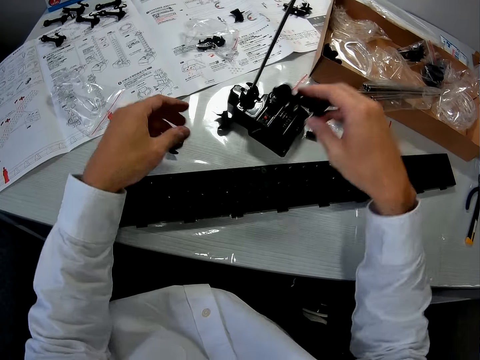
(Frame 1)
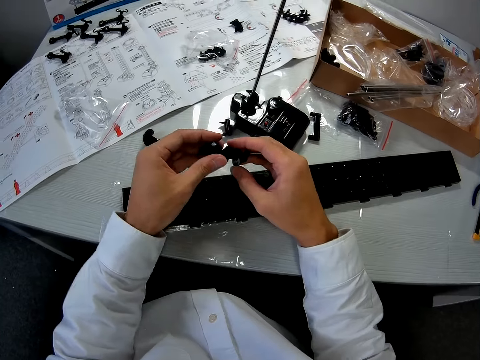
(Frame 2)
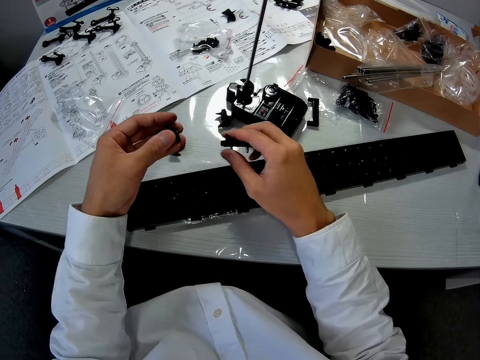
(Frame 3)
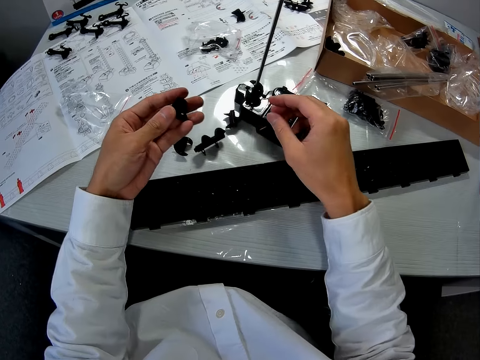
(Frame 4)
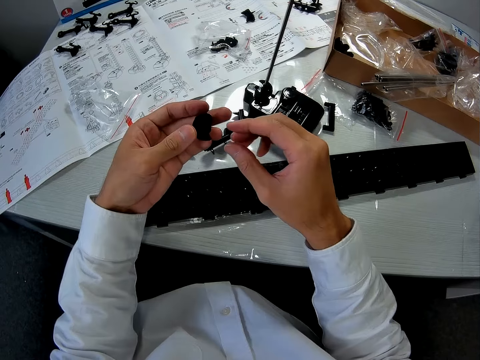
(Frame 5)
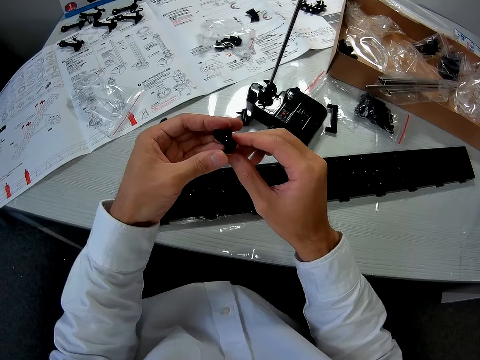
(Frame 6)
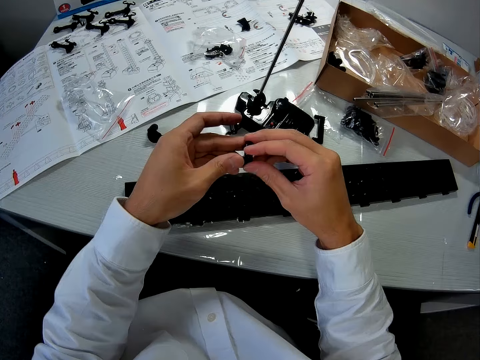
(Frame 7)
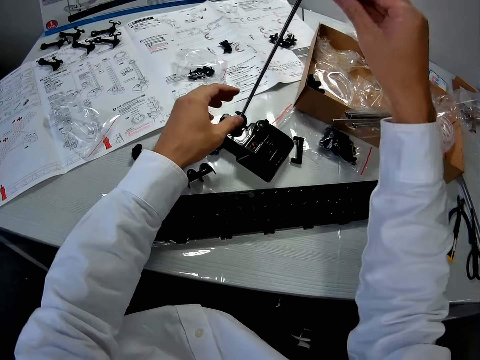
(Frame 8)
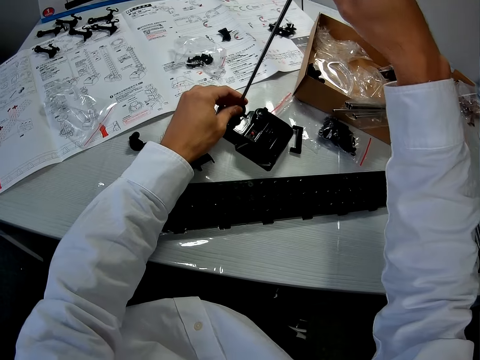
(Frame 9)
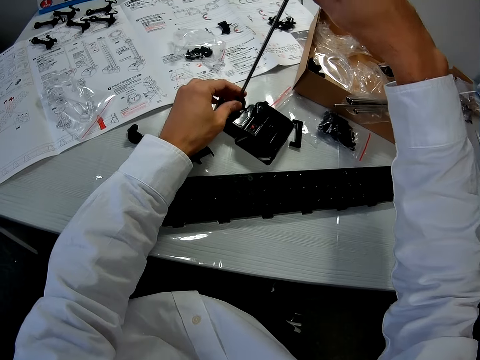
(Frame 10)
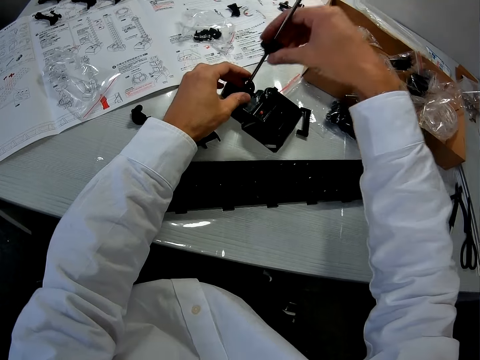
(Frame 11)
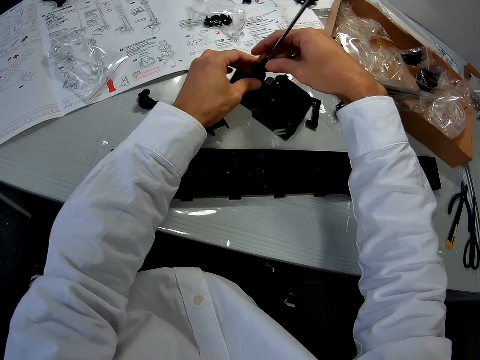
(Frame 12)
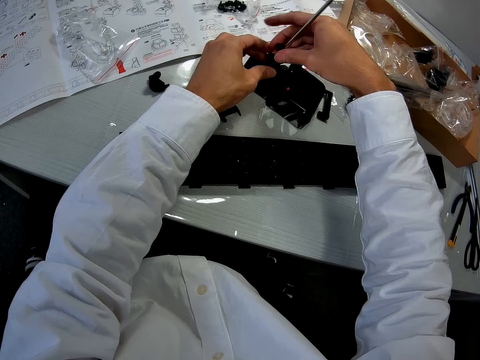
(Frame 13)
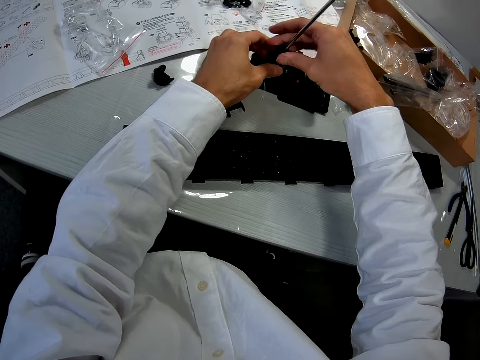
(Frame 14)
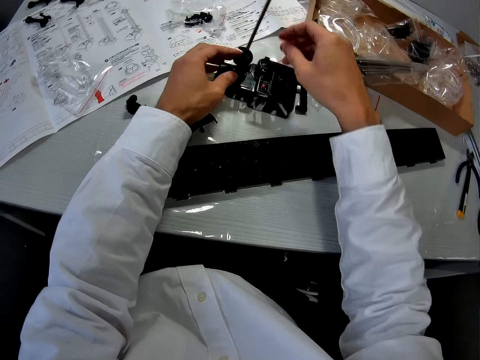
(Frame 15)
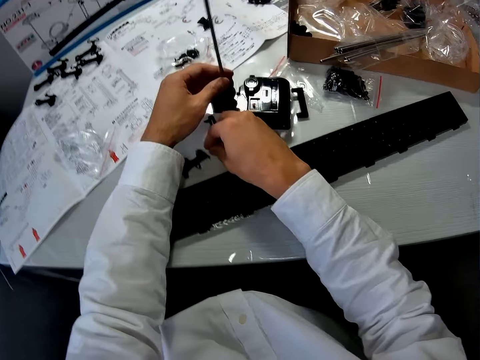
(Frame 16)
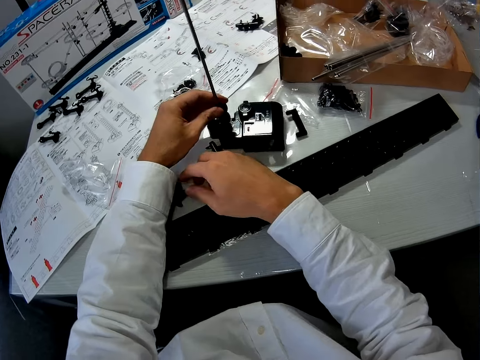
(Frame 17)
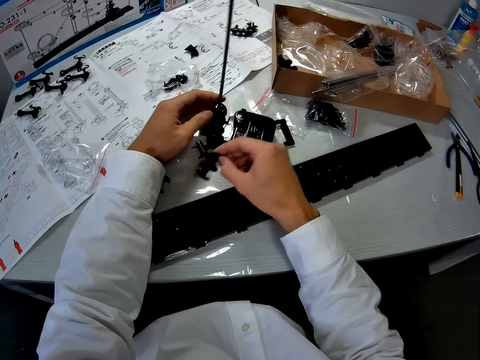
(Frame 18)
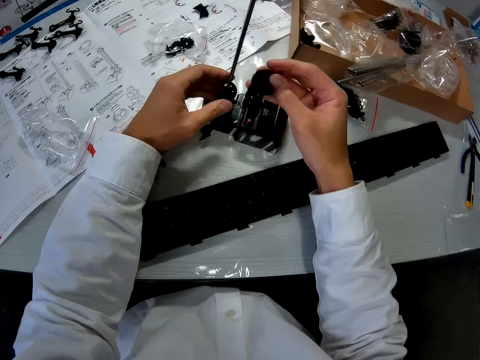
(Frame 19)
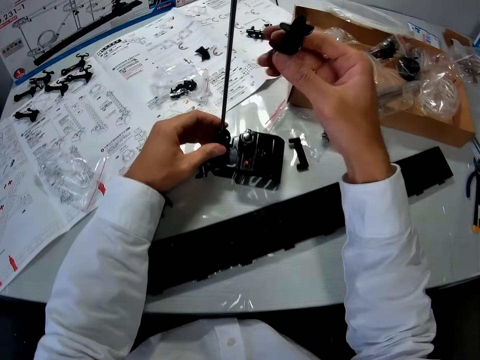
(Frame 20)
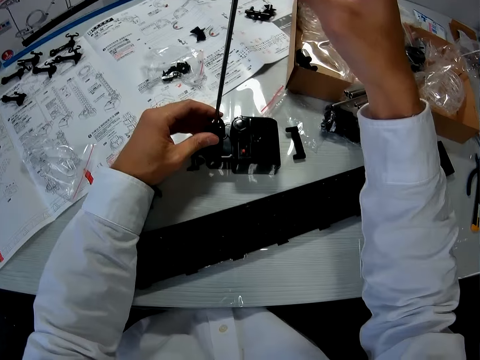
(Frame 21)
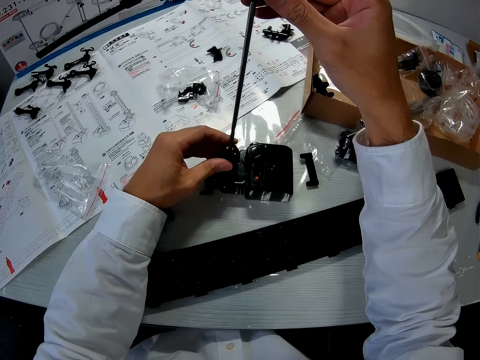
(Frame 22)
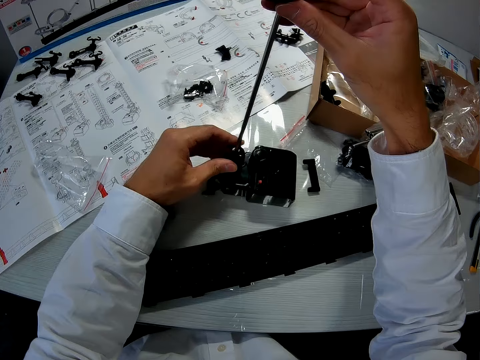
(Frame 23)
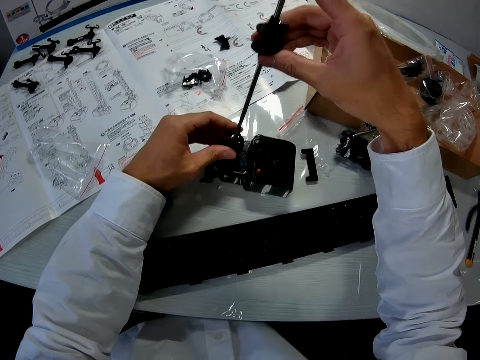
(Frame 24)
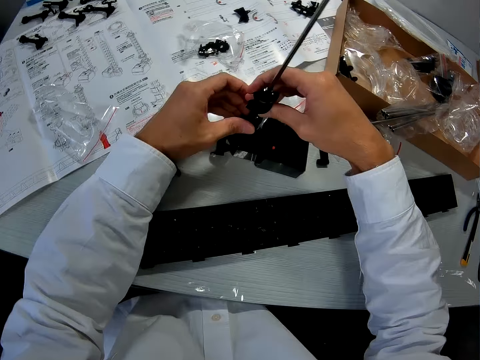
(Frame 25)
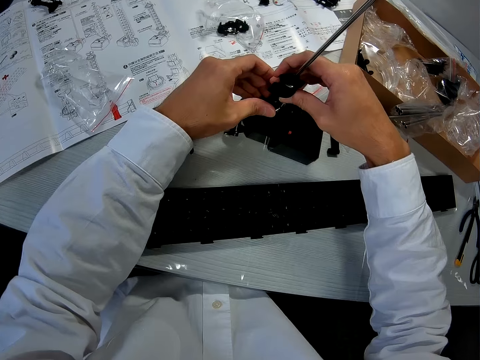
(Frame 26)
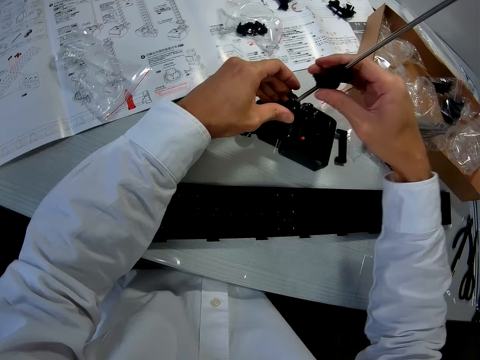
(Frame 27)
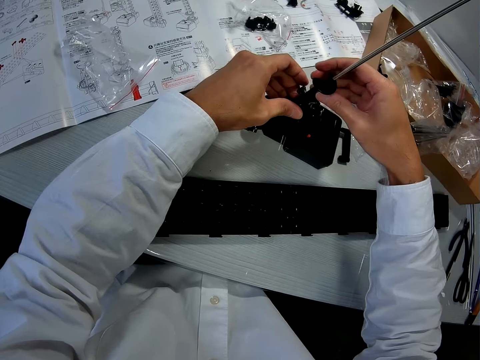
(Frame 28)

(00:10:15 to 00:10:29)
The camera wearer holds the elevator helices. He separates two pieces in his hands. He drops one piece on the table. He places the elevator helix on the table. He moves the piece from his left hand to his right hand. He holds the elevator helix. He holds the mechanical model with his left hand. He puts the elevator helix in the shaft. He fixes the piece to the mechanical model. He picks another piece from the table with his right hand. He holds the elevator helix and puts the elevator helix in the shaft. He fixes the piece to the mechanical model.

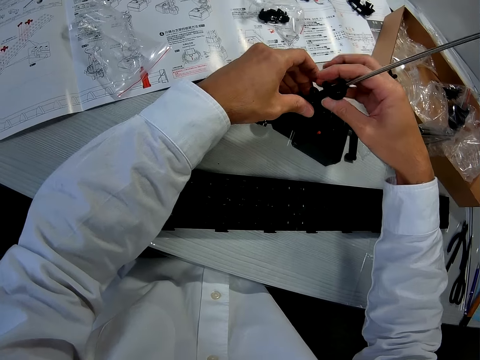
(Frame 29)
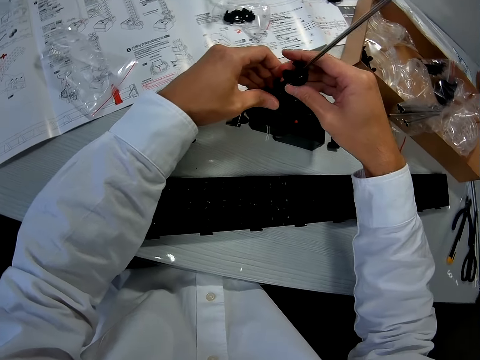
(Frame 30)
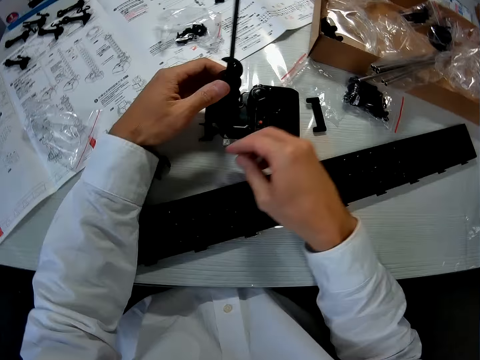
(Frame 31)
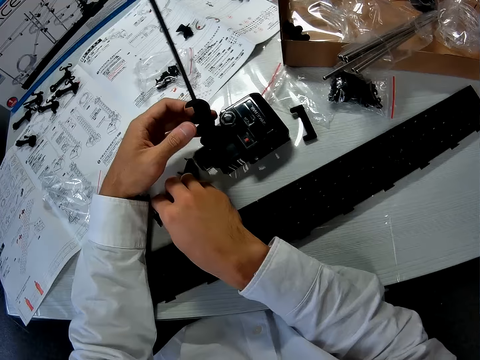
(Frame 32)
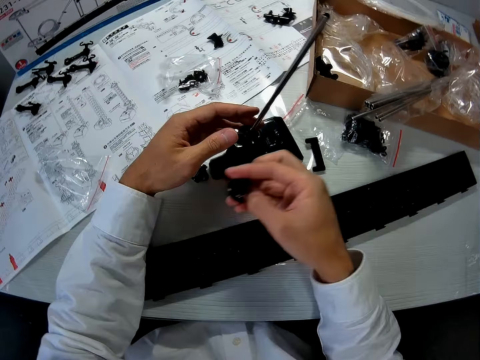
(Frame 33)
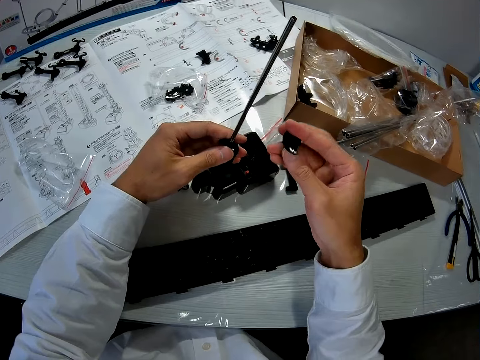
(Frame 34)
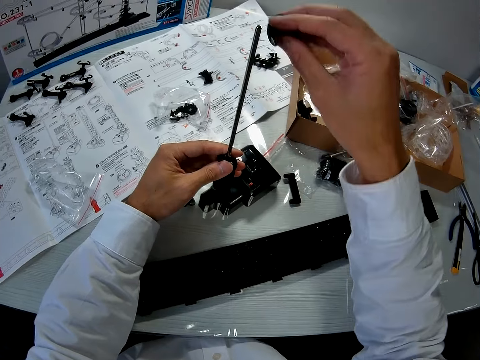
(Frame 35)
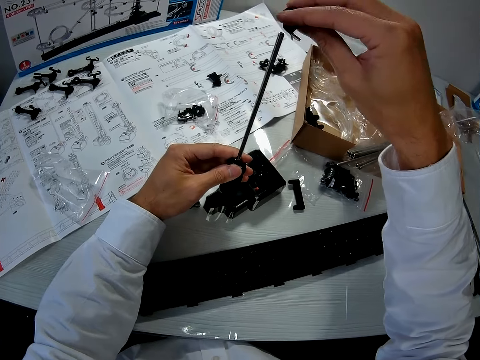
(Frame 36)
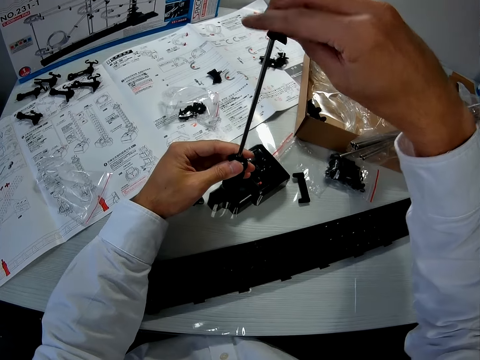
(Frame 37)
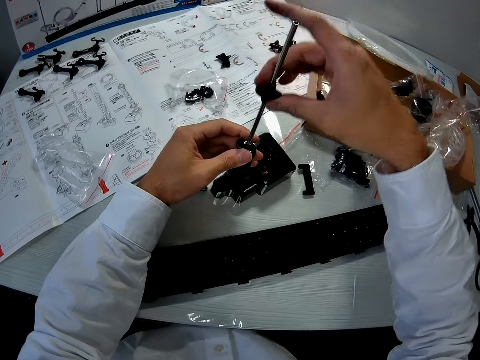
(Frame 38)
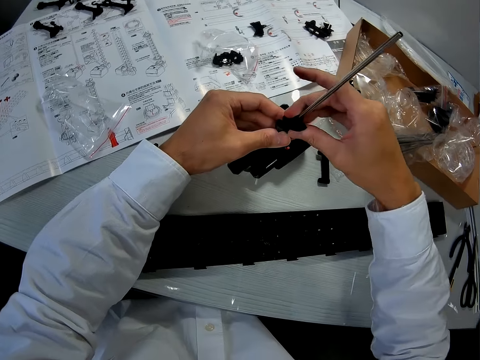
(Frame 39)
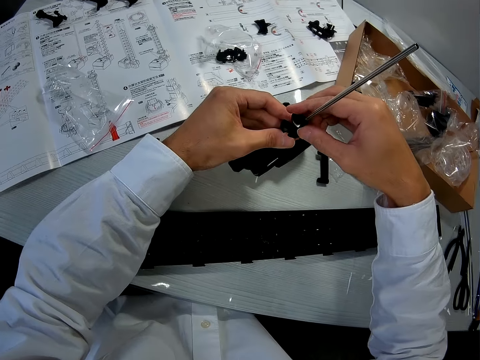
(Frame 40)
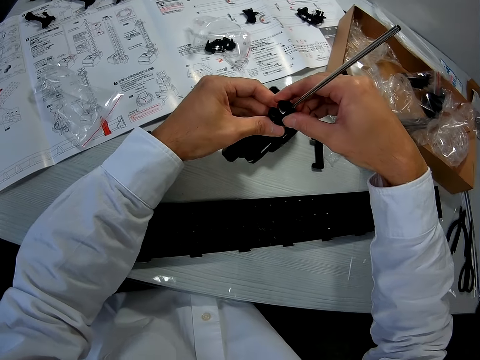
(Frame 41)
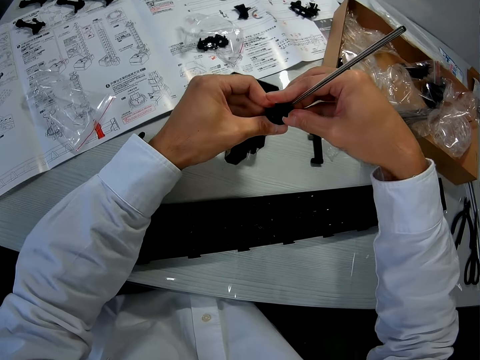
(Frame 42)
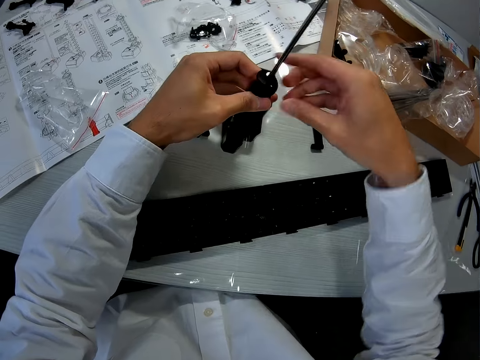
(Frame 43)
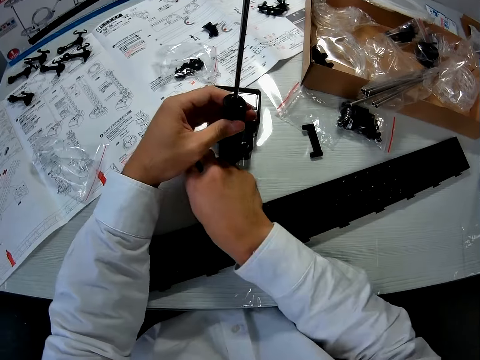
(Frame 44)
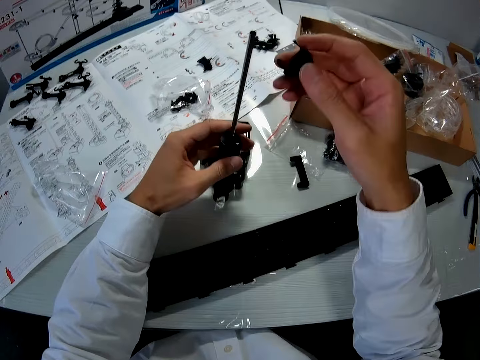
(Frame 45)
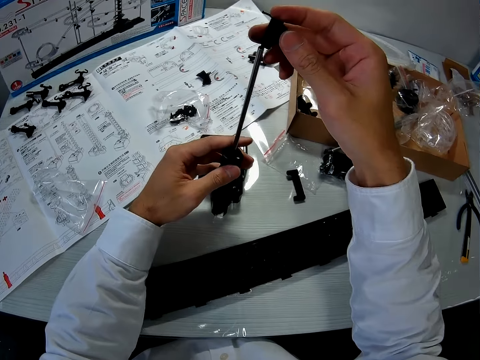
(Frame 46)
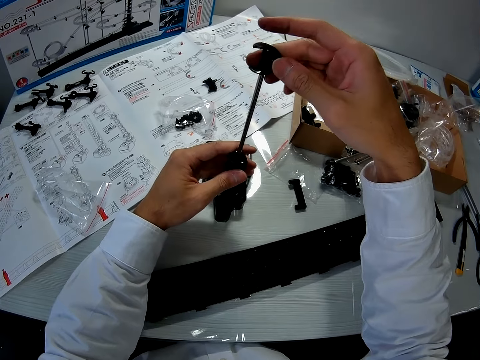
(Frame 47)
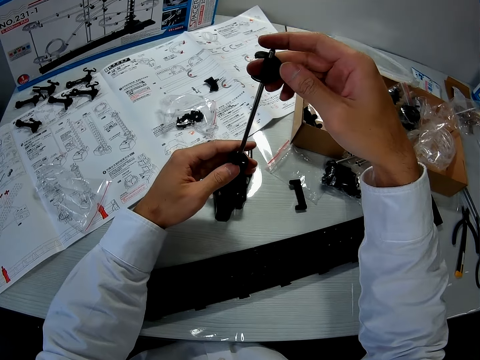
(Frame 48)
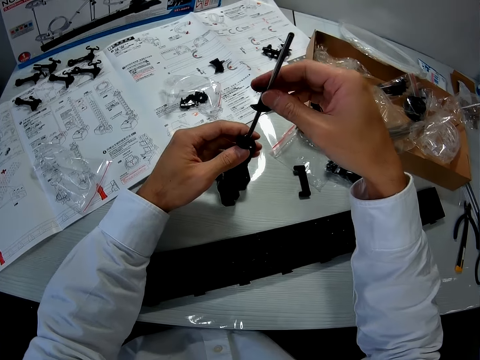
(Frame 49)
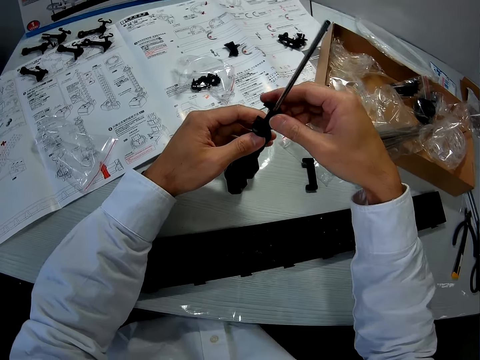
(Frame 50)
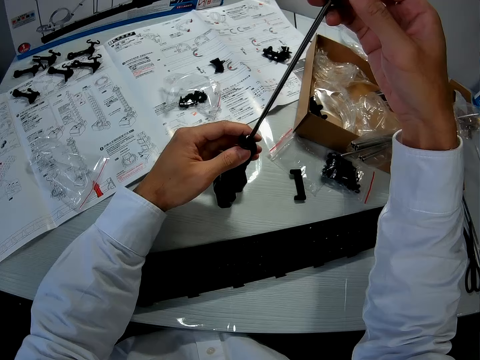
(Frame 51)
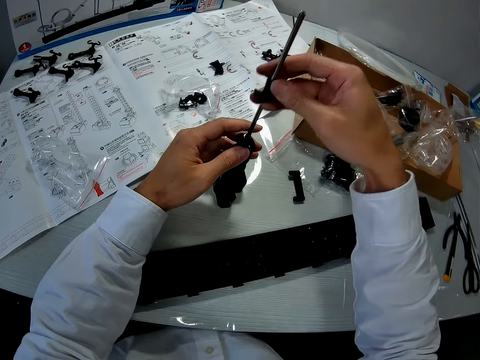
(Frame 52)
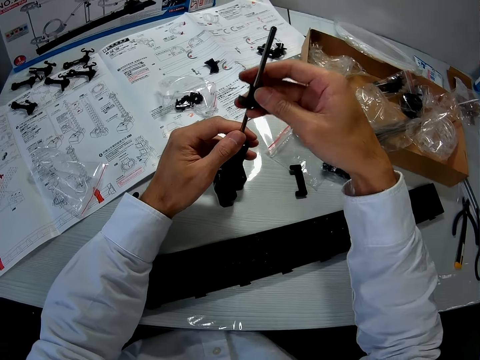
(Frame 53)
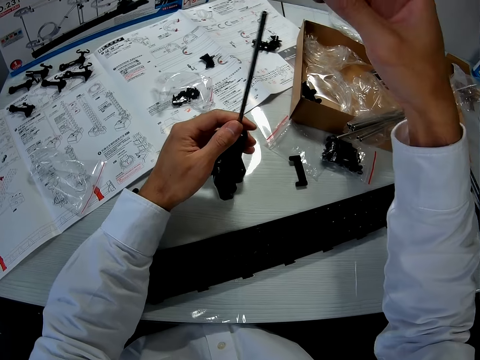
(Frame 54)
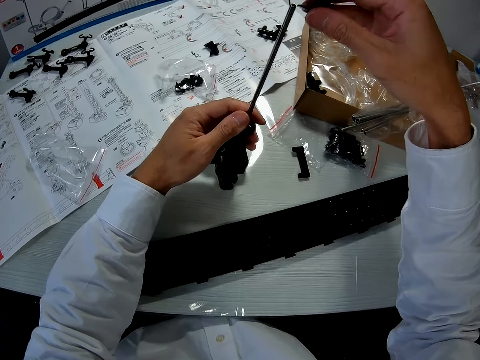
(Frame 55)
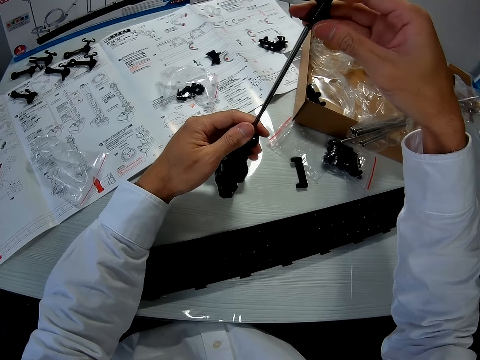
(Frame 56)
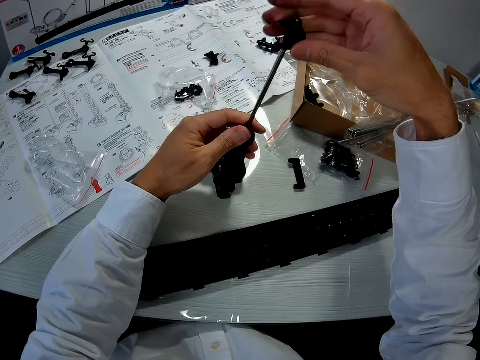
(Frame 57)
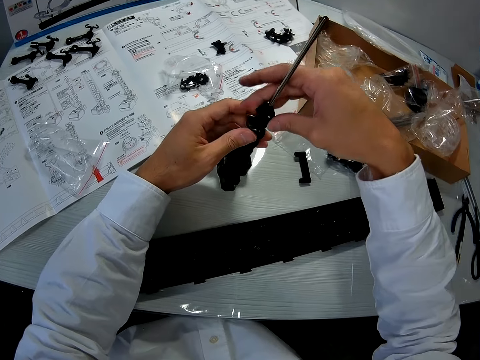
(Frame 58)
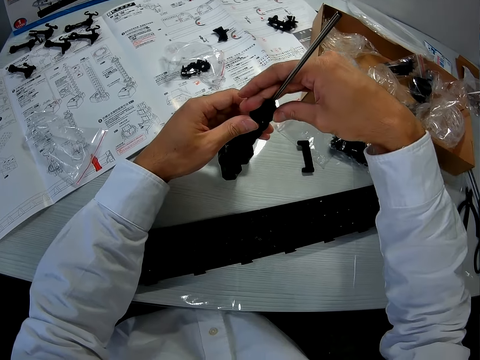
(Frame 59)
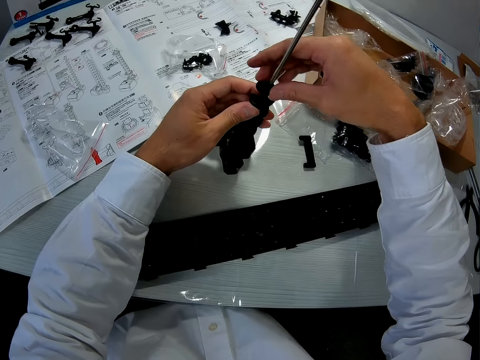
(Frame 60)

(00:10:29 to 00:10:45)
The camera wearer picks another piece from the table with his right hand. He puts the elevator helix in the shaft. He fixes the piece to the mechanical model. He picks another piece from the table with his right hand. He puts the elevator helix in the shaft. He fixes the piece to the mechanical model. He pulls the elevator helix from the shaft, puts the elevator helix in the shaft, removes the elevator helix from the shaft and puts the elevator helix in the shaft.
